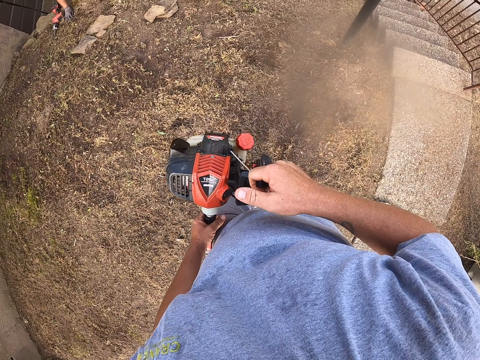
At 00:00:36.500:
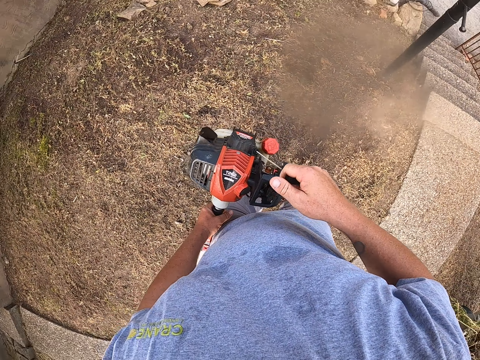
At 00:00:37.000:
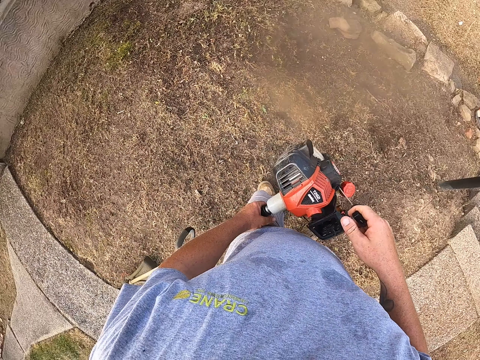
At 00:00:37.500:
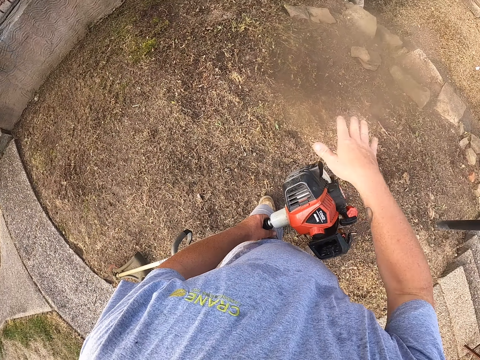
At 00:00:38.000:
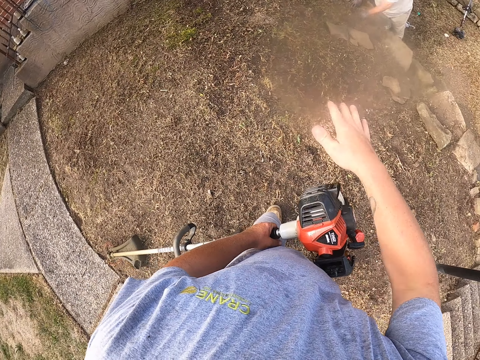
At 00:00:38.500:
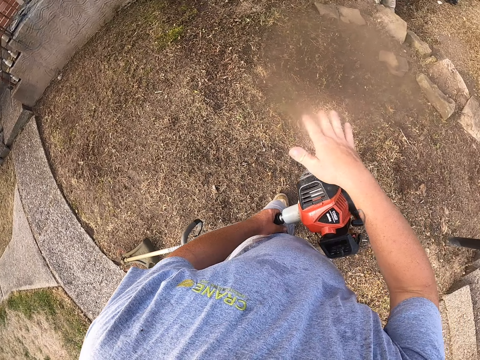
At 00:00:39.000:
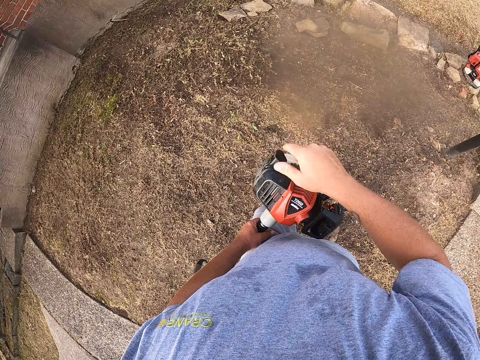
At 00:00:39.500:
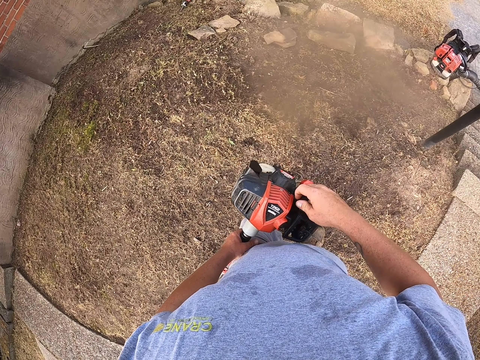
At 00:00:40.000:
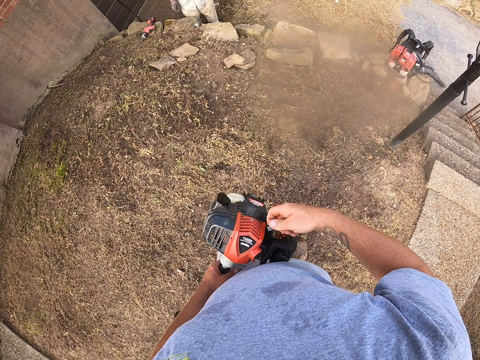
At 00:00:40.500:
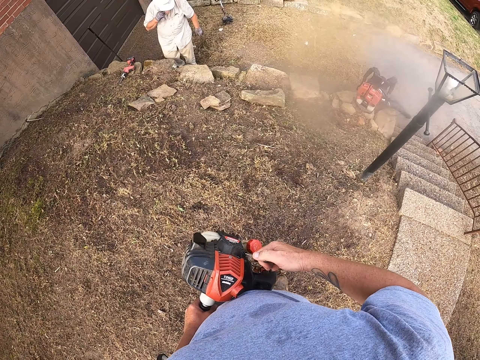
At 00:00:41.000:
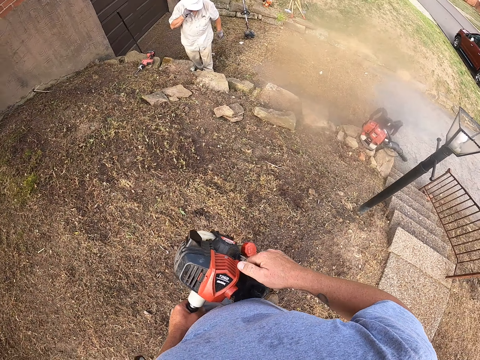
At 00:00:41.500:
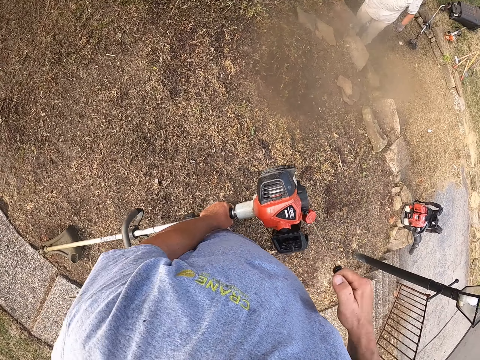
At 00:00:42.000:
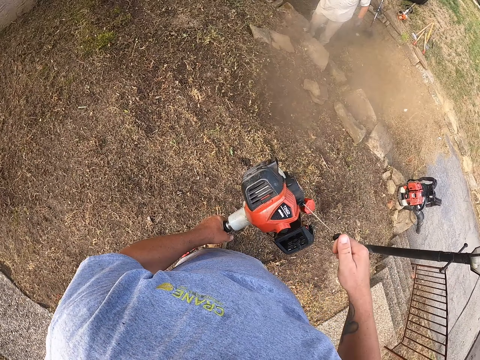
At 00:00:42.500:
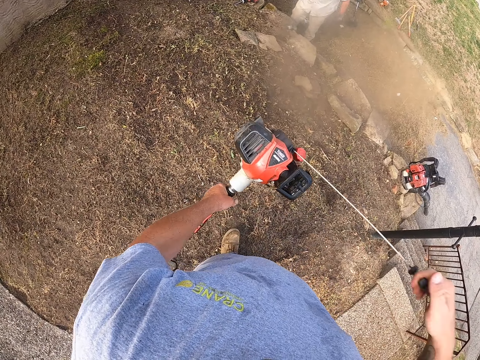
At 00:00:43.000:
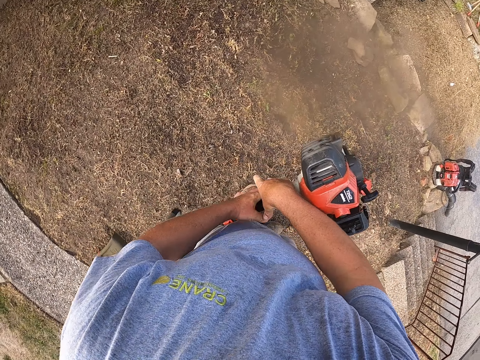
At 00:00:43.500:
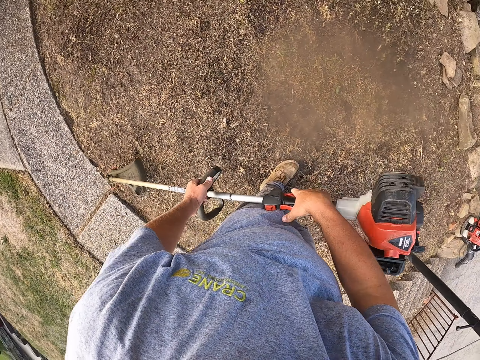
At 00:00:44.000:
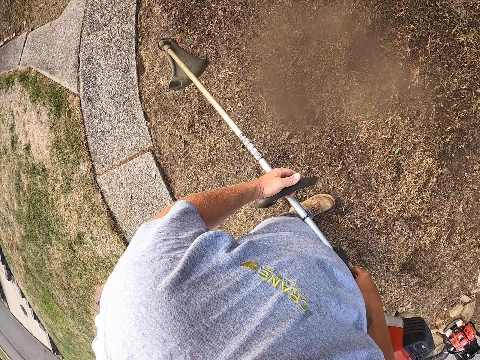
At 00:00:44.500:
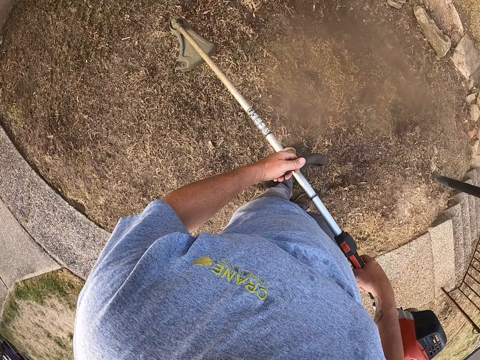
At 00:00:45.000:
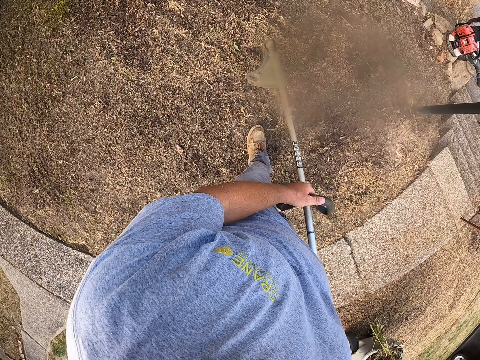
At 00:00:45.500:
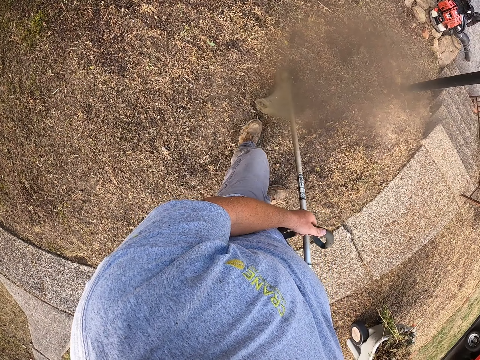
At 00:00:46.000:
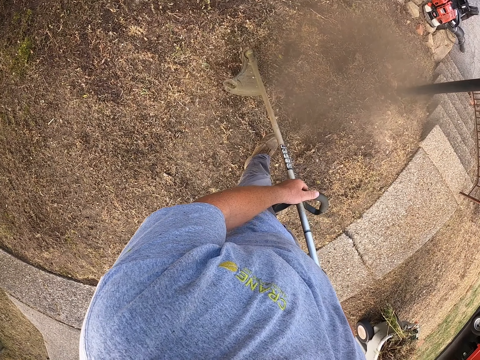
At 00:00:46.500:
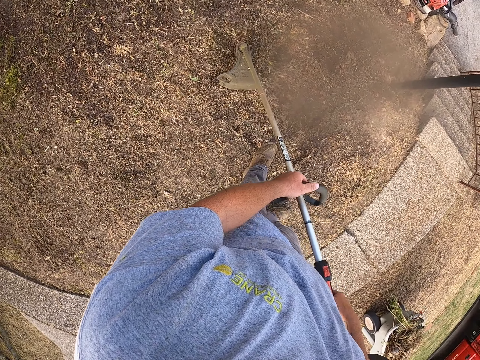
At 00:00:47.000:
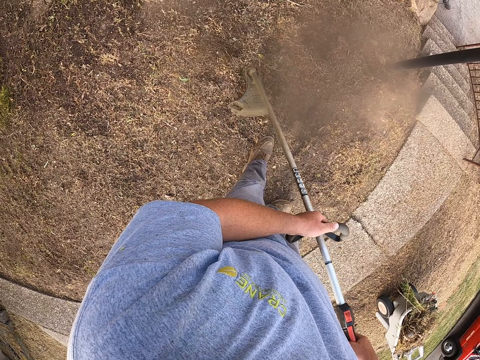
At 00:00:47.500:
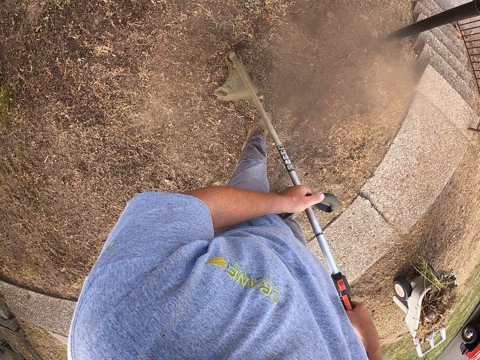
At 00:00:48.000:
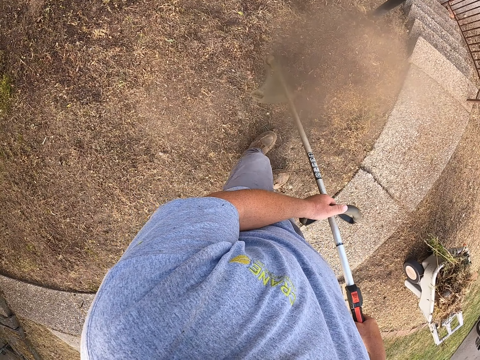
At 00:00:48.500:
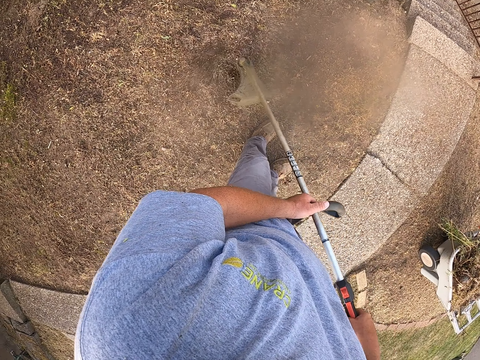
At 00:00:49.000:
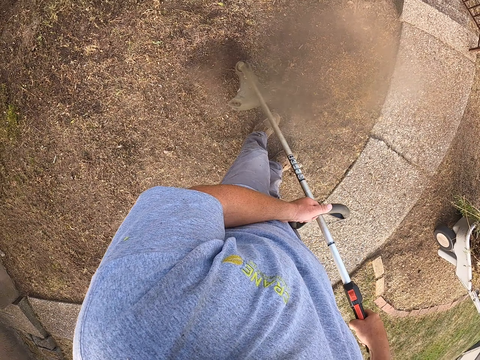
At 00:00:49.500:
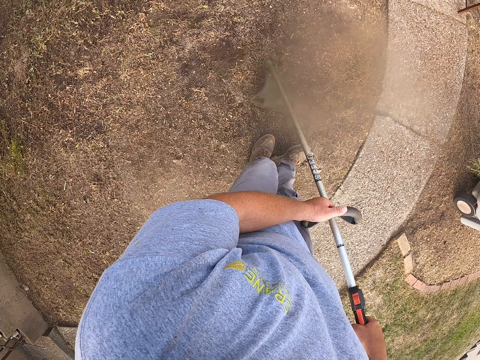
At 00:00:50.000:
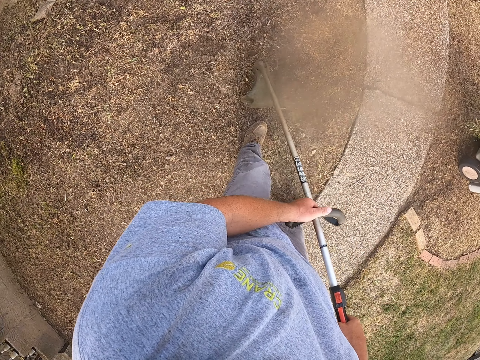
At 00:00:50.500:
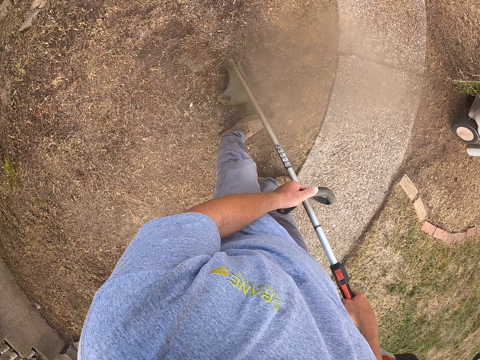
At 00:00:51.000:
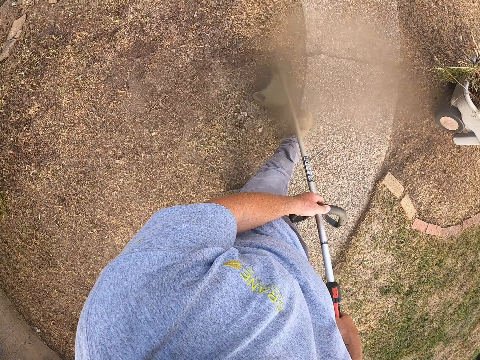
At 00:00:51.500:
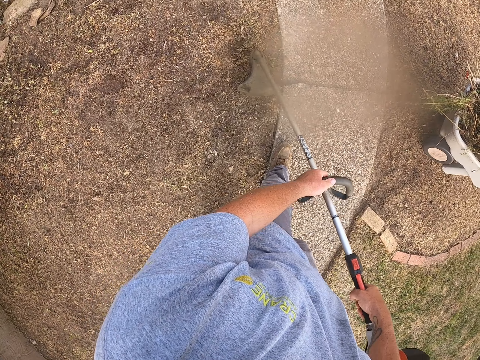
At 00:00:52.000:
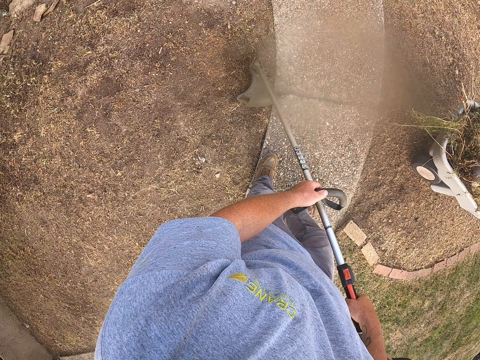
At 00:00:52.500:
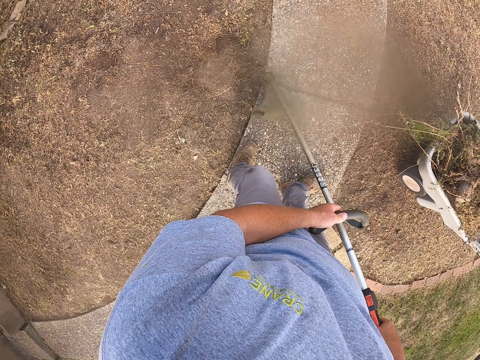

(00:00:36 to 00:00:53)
The camera wearer moves his right hand. He starts the hand mower or string trimmer. He pulls the string on the trimmer. A person lifts the right hand and drops the right hand. The camera wearer adjusts the hand mower. He holds the string trimmer with both hands and lifts the string trimmer. He cuts the grass on the ground with the string trimmer. He mows on the ground using the hand mower. He walks around the compound.

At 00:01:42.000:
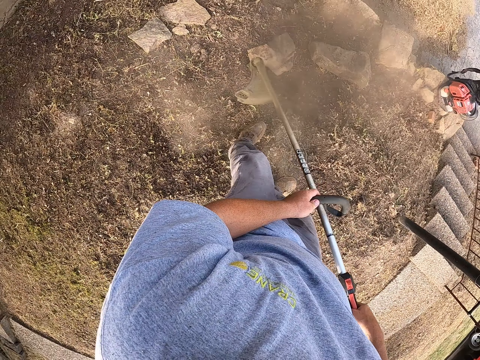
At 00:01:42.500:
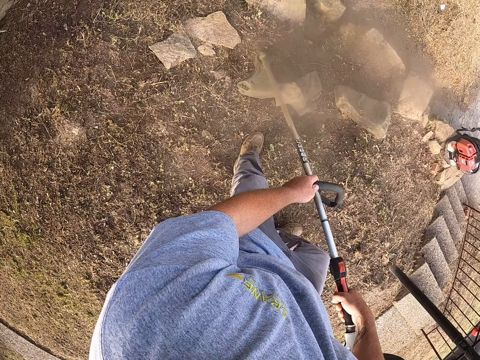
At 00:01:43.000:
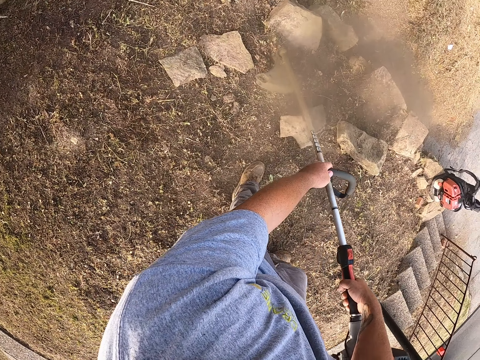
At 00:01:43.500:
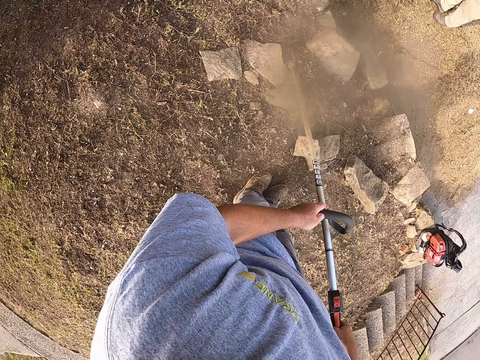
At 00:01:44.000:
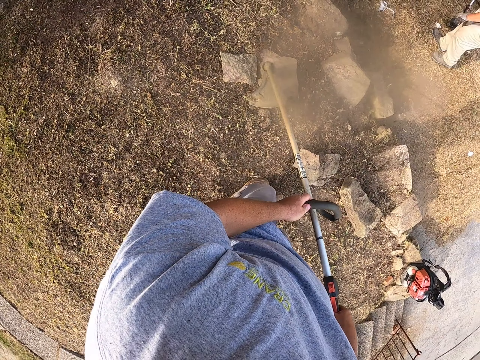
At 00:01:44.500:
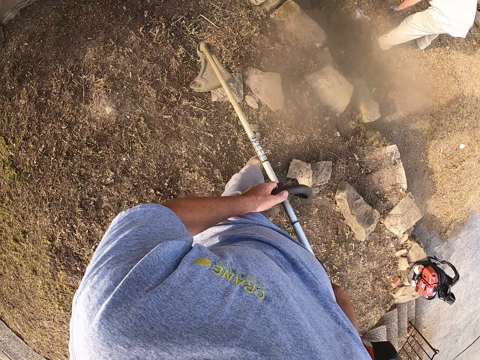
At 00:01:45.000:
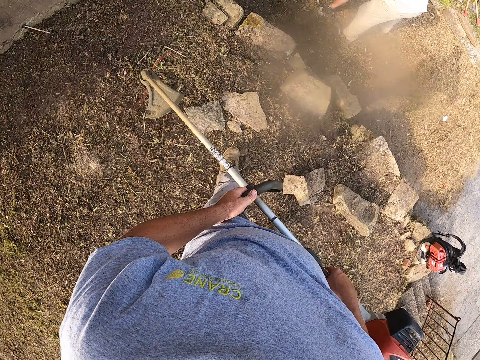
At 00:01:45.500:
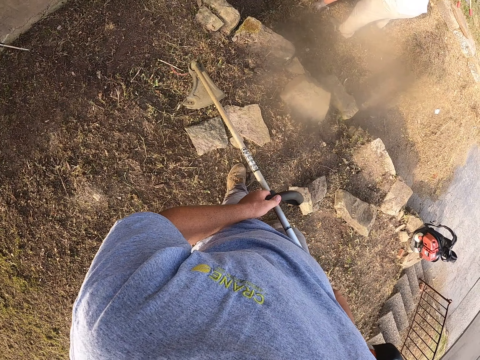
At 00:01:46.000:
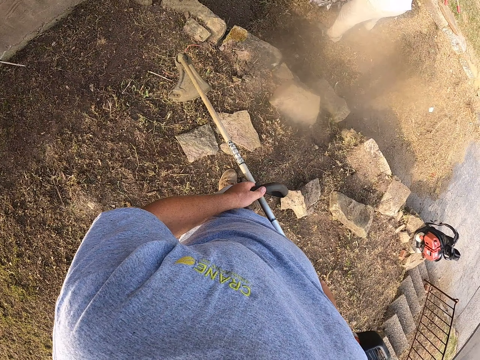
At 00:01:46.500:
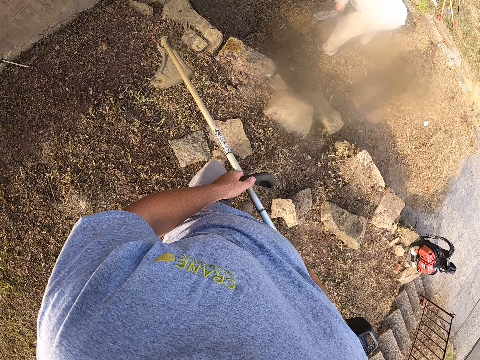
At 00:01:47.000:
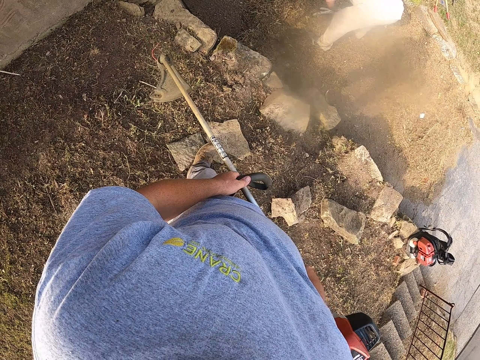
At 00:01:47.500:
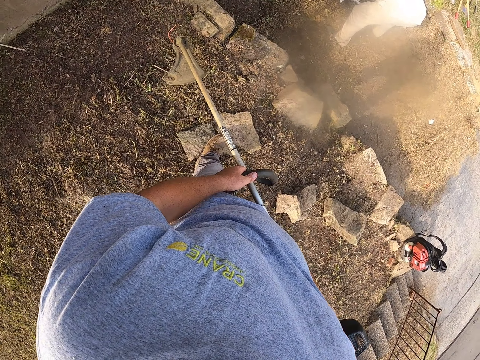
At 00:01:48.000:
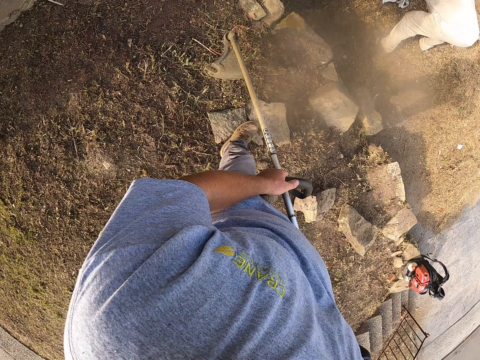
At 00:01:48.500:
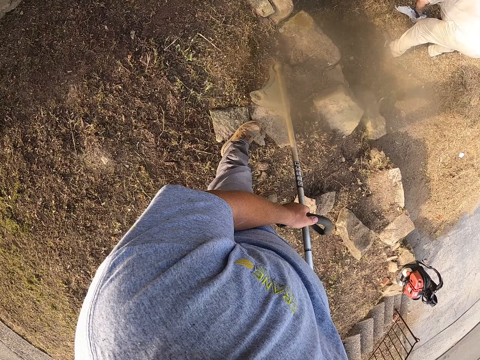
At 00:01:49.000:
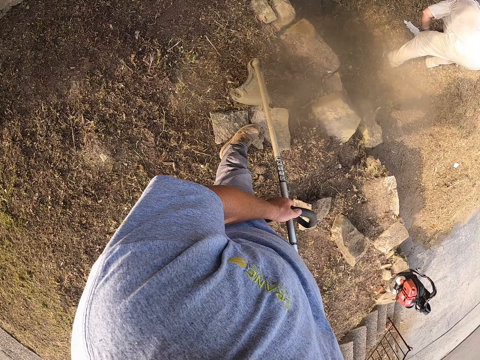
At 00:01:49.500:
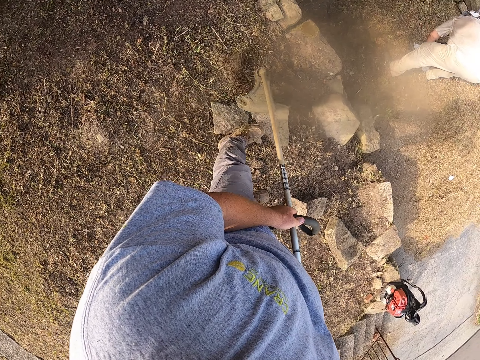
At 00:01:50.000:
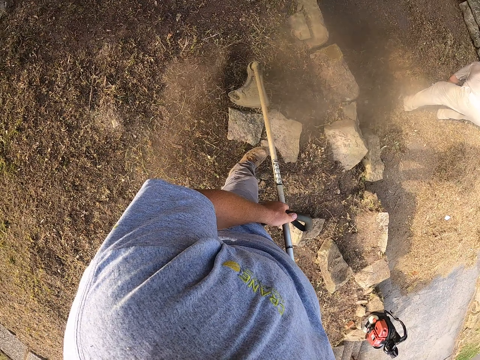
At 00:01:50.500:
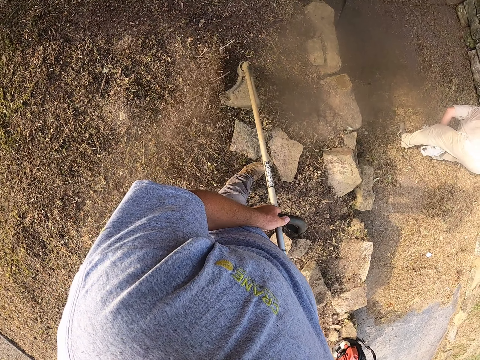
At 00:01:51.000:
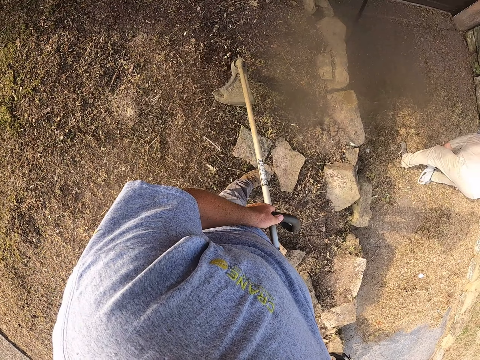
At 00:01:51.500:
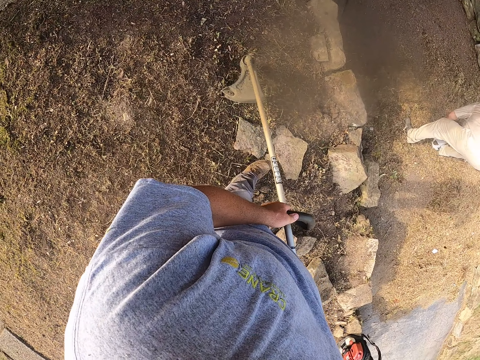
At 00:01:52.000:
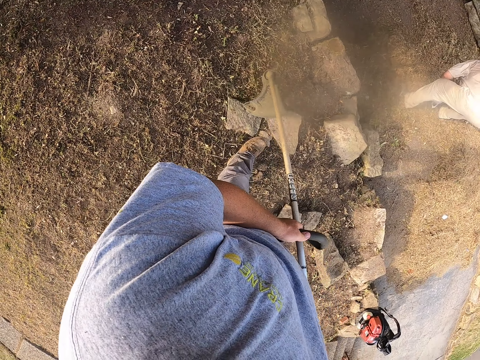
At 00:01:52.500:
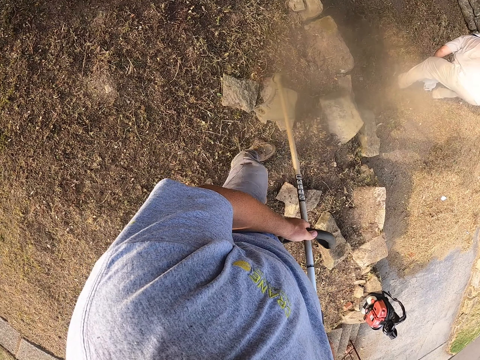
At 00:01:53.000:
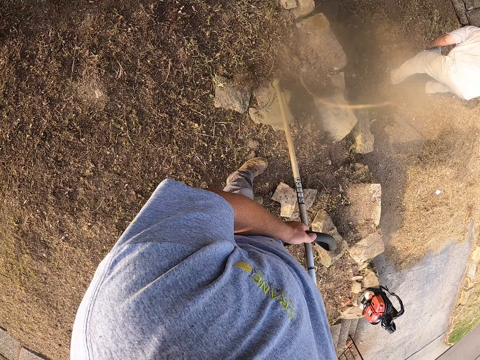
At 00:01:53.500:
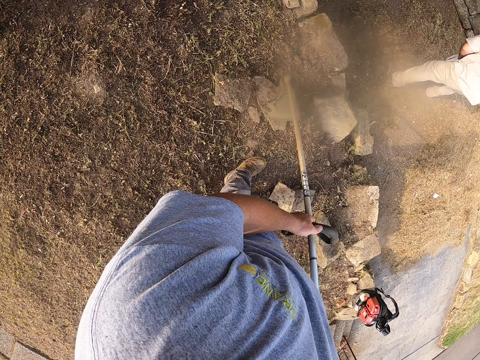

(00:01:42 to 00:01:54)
A man walks around in the compound. The man picks up the dirt on the ground. The camera wearer picks up litter on the ground. They look around the compound. They cut the grass on the ground with the string trimmer.
